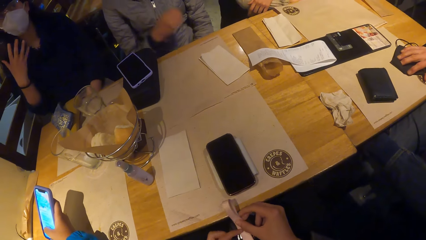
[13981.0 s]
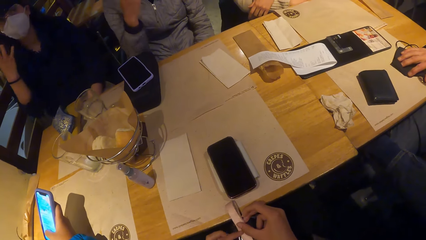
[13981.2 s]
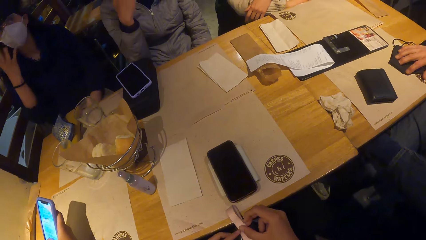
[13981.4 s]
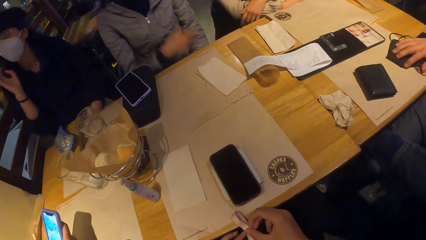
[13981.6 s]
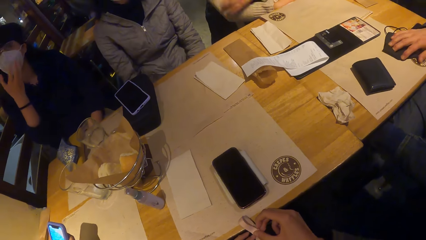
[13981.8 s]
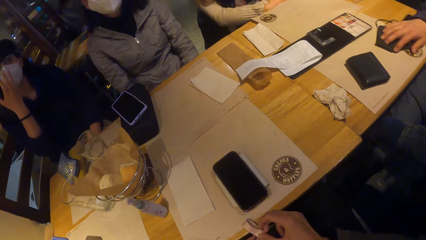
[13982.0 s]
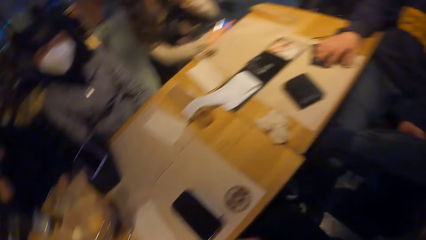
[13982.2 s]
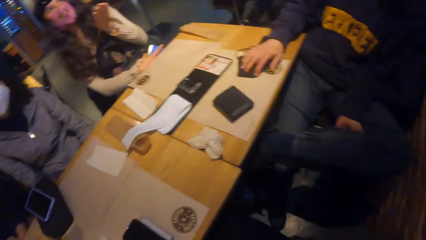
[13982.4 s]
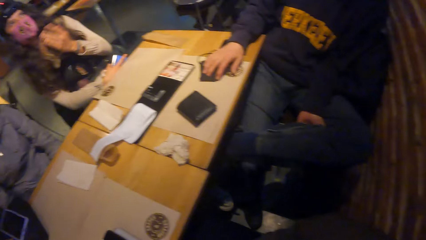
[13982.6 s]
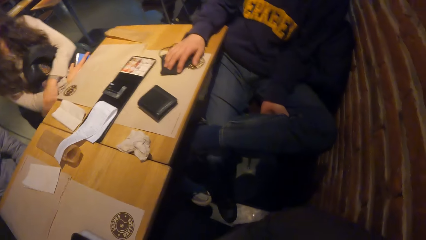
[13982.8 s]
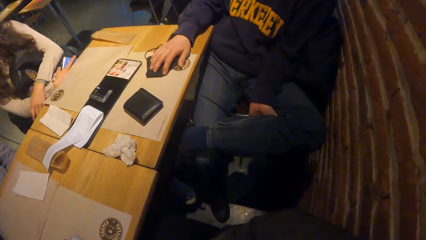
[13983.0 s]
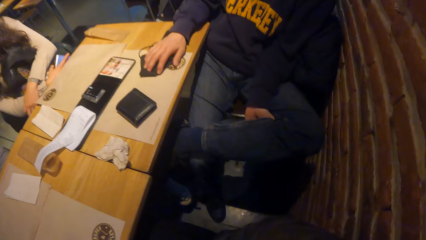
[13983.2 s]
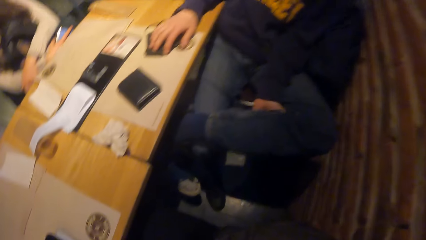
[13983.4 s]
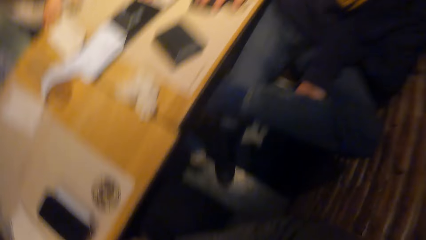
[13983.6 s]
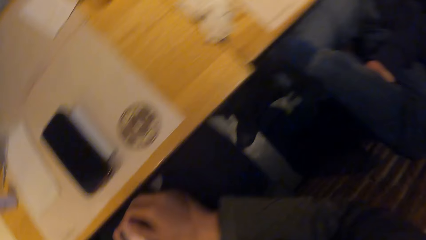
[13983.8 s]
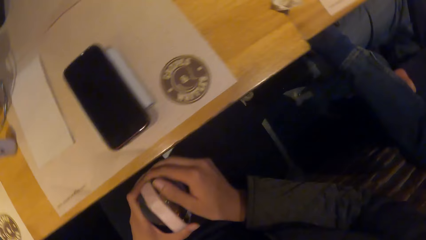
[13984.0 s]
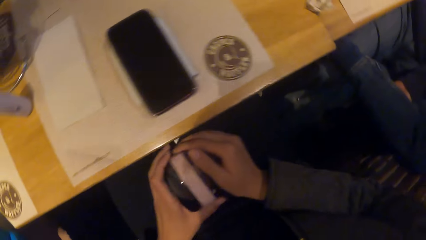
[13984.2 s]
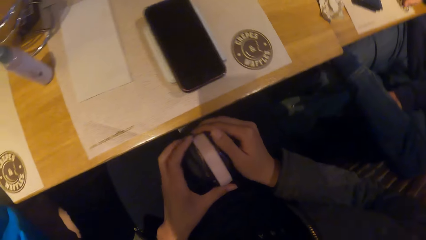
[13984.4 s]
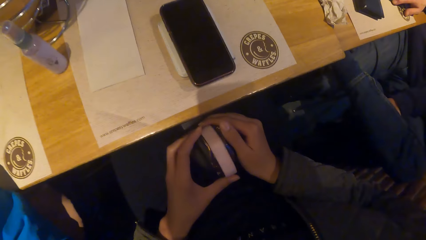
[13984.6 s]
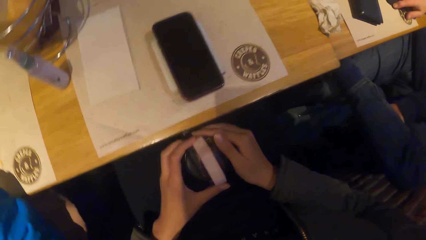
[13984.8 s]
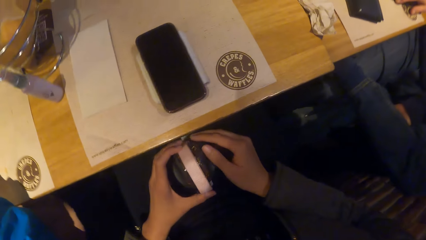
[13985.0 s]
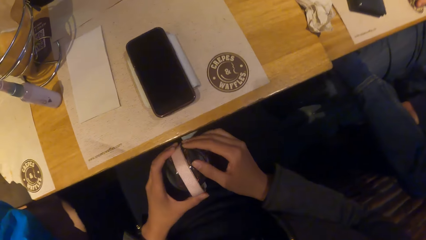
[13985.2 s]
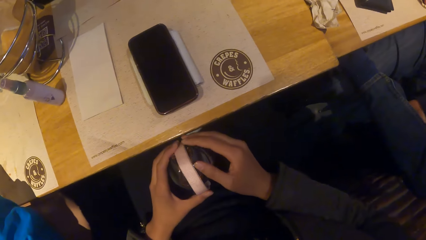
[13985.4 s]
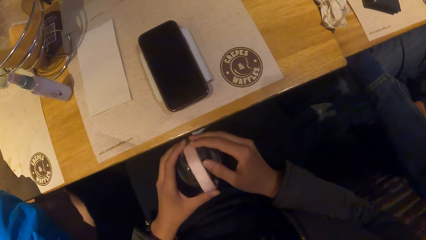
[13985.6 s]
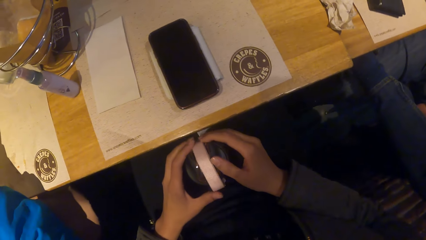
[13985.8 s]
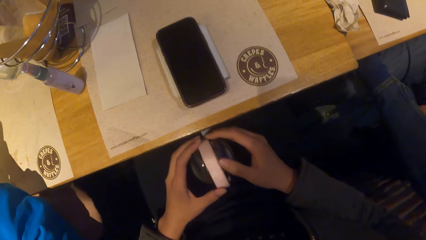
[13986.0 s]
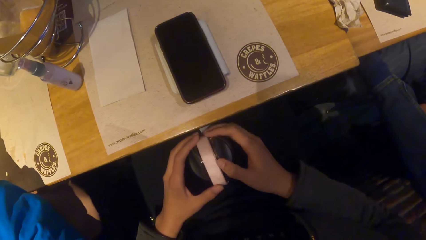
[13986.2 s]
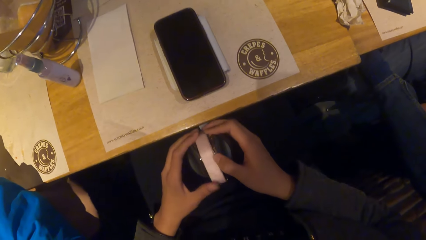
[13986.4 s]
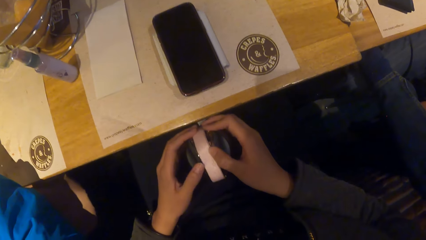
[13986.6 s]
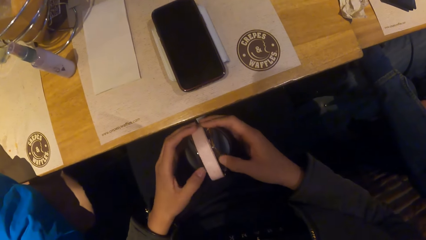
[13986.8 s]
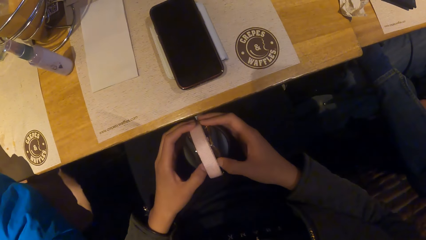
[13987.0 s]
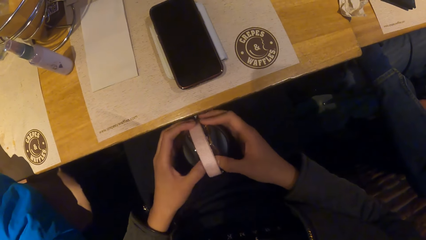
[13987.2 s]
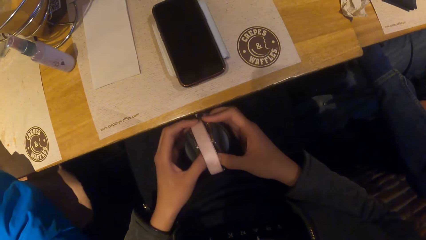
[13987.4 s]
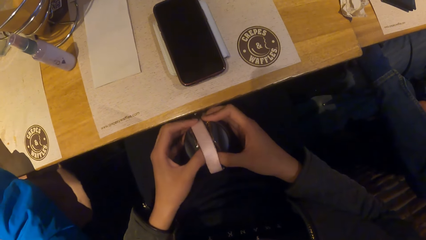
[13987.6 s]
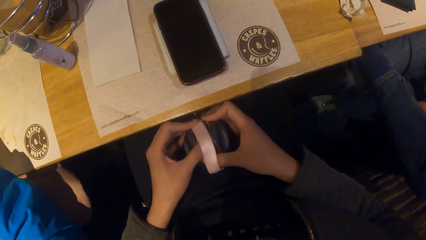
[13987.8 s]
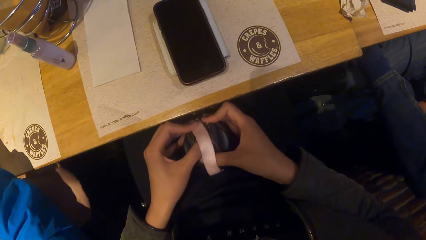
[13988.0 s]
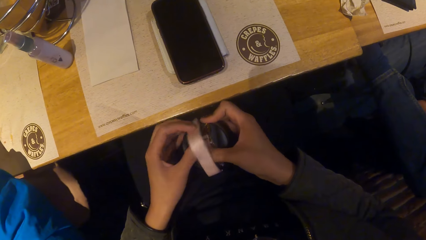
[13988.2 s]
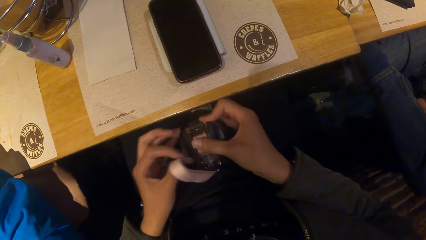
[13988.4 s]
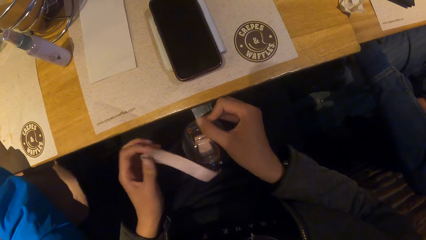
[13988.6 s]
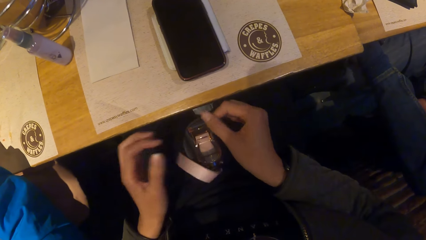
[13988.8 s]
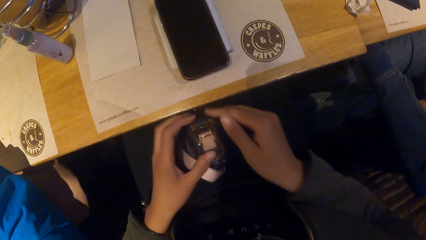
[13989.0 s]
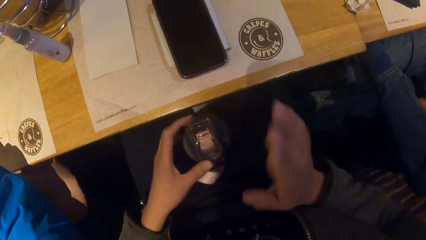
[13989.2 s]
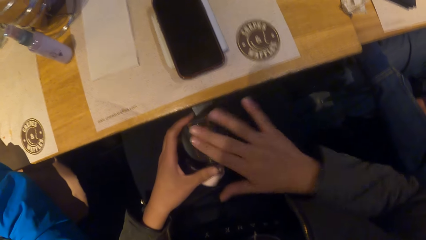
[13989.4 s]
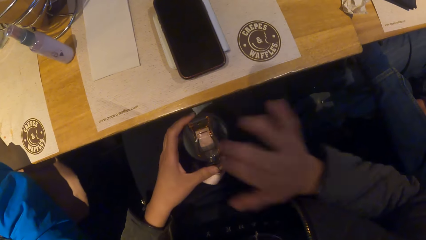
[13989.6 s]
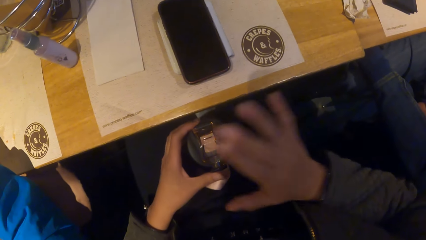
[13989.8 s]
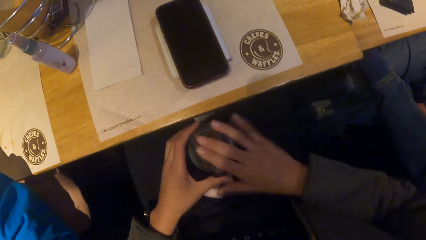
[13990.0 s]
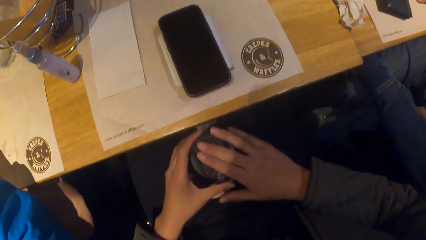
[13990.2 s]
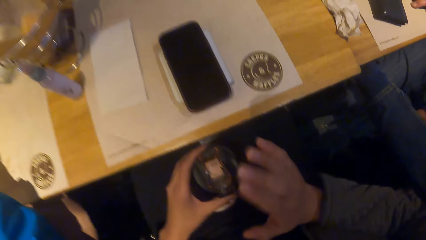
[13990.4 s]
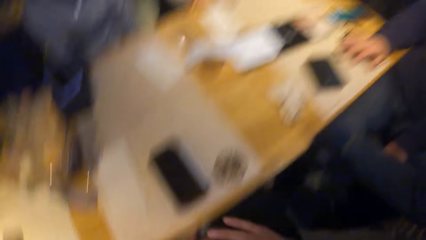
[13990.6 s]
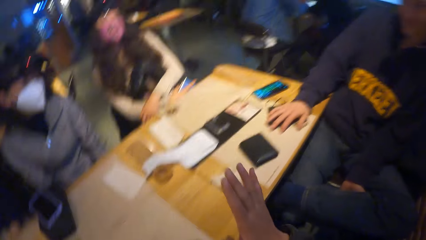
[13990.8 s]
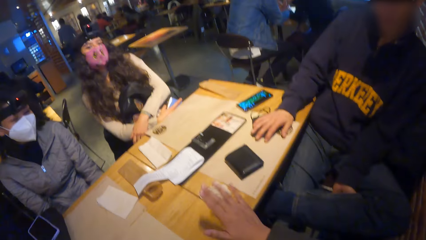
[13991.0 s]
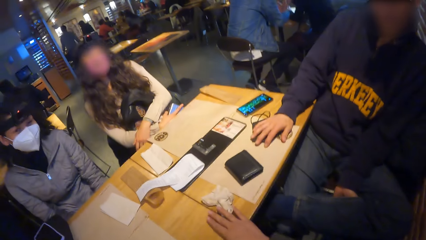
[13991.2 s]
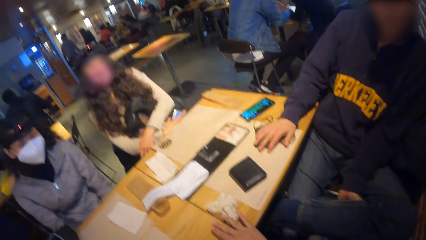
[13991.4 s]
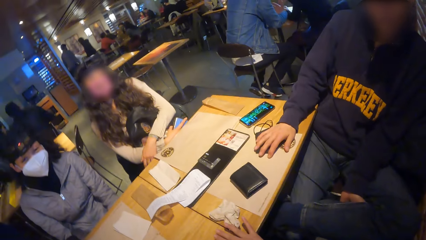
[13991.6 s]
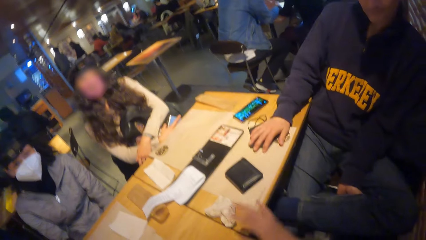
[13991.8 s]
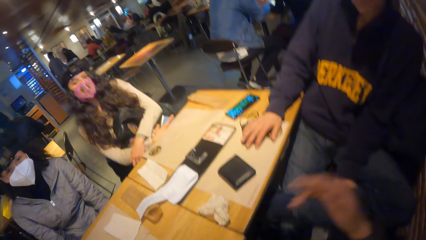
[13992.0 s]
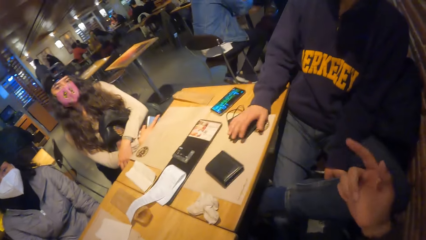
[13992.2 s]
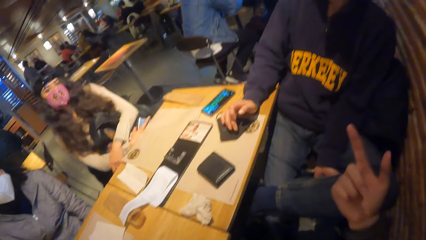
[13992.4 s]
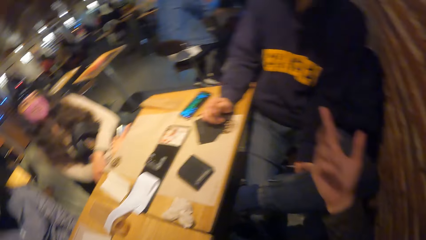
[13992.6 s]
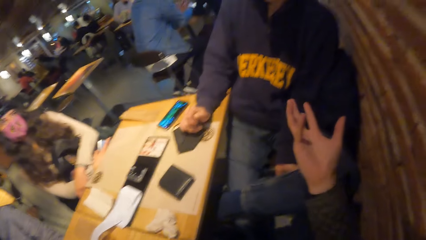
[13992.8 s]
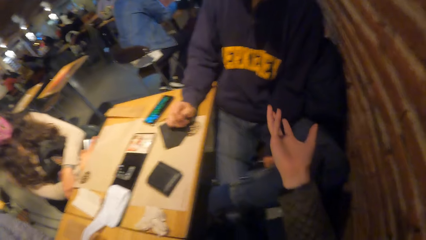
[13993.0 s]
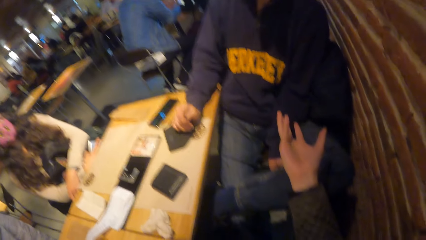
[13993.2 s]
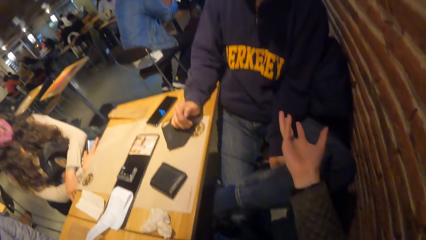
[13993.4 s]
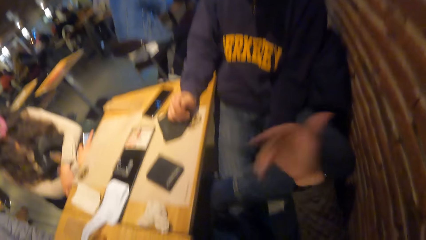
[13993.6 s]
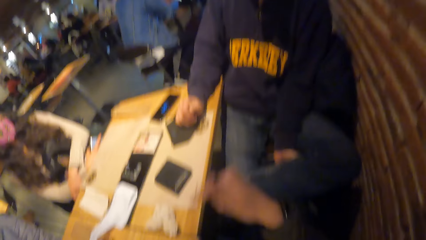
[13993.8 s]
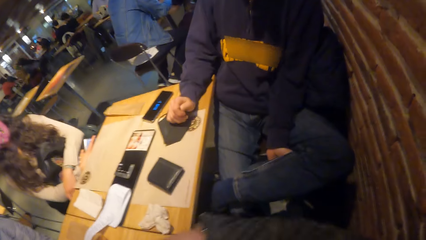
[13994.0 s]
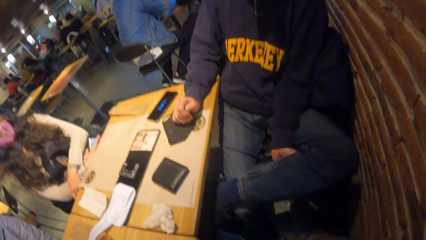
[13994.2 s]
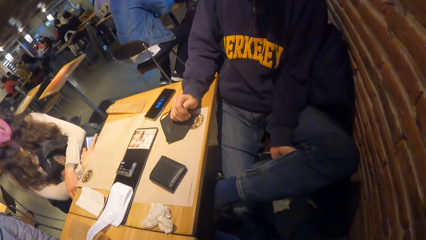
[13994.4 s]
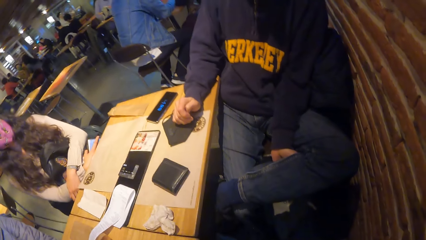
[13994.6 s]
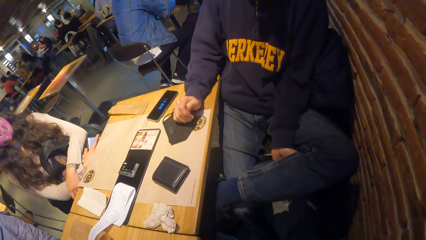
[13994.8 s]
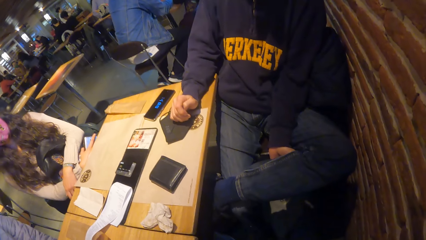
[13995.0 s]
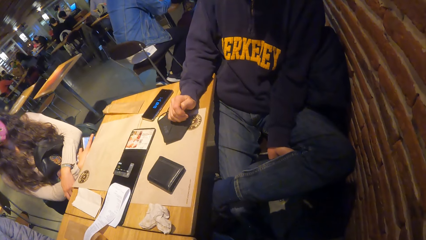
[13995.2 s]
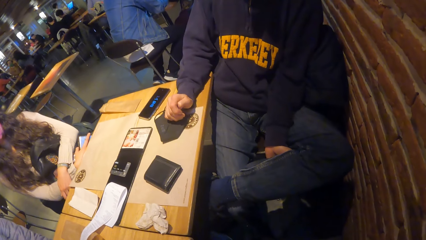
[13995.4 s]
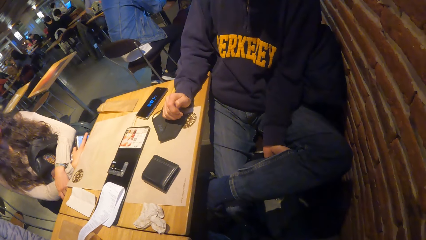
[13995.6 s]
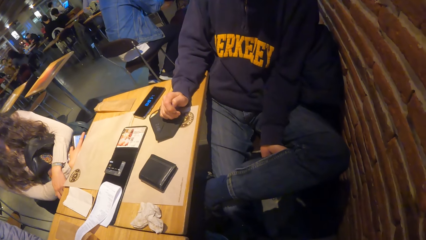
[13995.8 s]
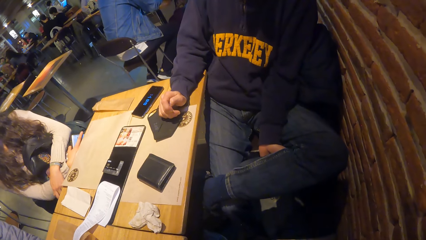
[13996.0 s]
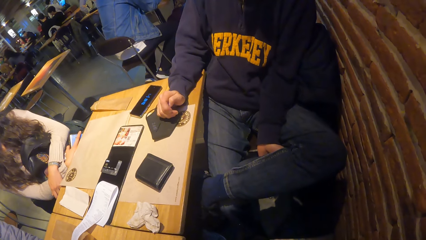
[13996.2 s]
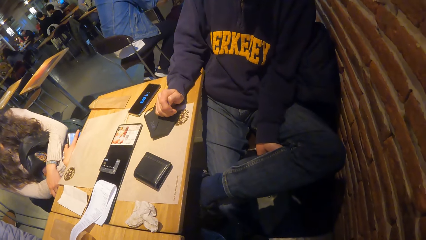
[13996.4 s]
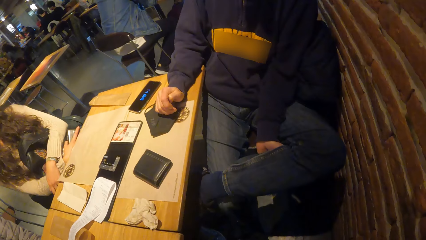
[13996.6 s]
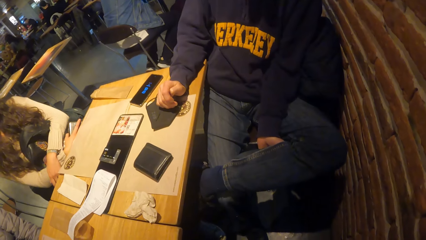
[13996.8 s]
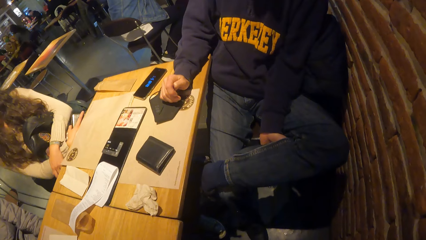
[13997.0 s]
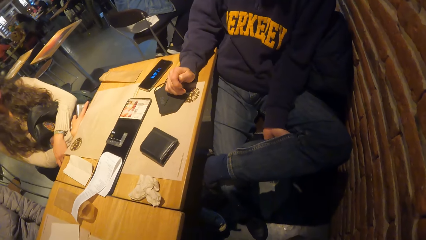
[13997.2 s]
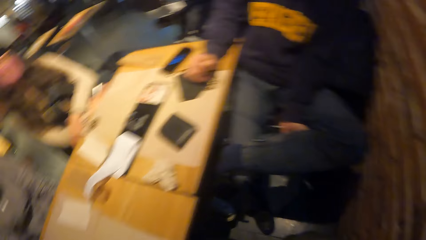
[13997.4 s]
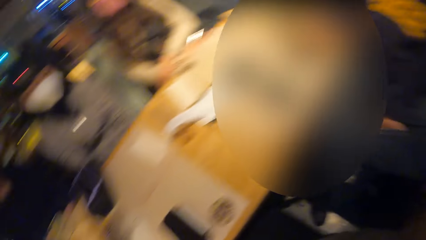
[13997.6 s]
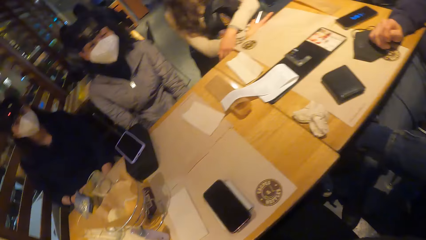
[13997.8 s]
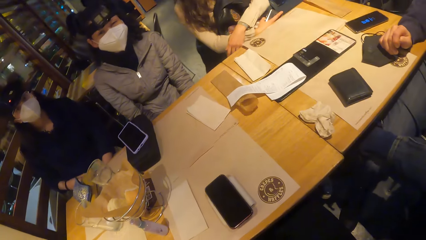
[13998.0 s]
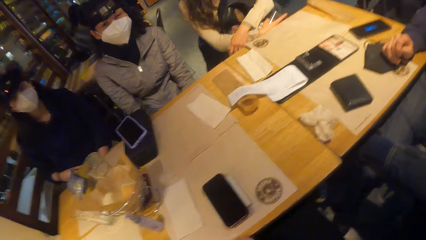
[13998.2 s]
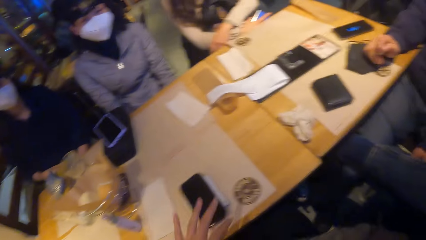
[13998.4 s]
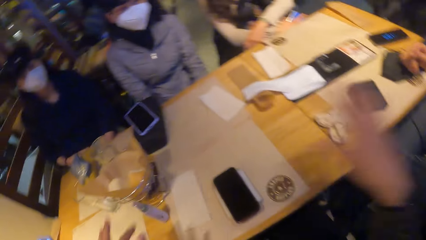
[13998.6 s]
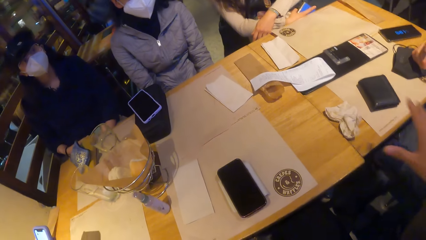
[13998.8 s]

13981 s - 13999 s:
A person moves hands. The camera wearer rubs the water bottle between her thighs with both hands. She hits the bottle between her thighs with her right hand. She touches the bottle. She taps the table with her right hand. She moves hands.
